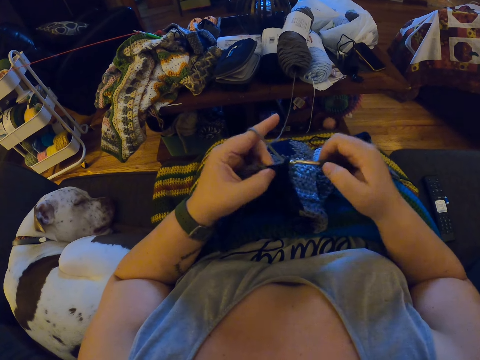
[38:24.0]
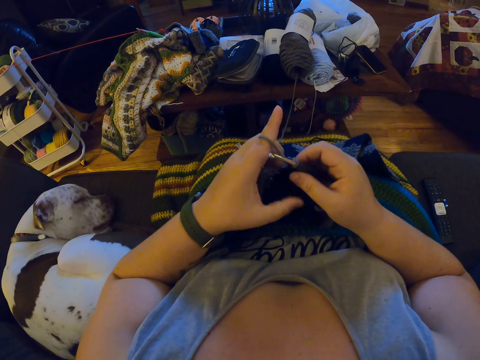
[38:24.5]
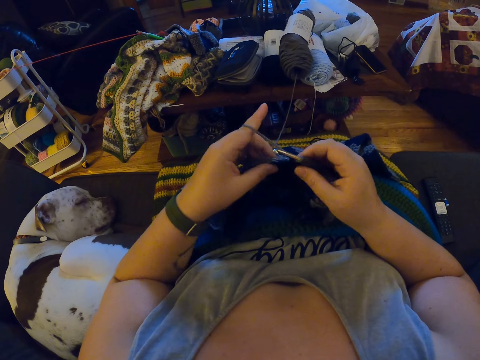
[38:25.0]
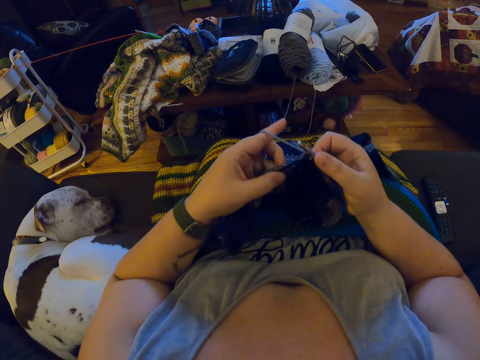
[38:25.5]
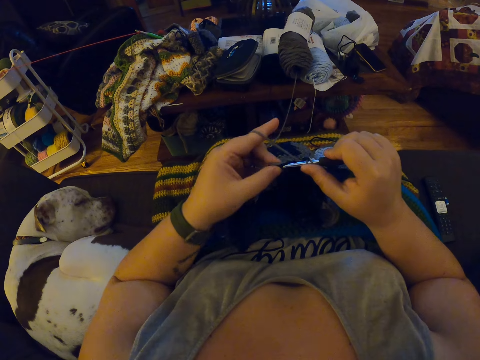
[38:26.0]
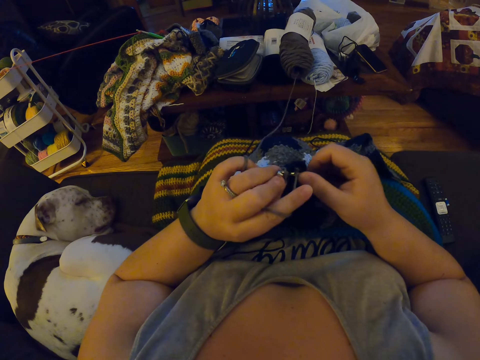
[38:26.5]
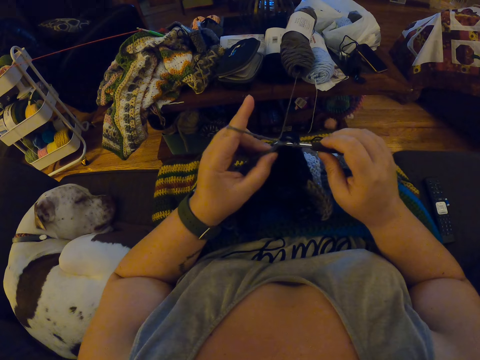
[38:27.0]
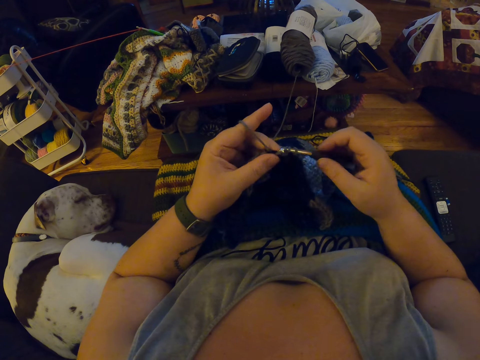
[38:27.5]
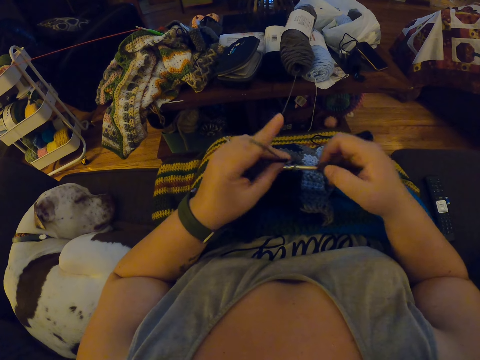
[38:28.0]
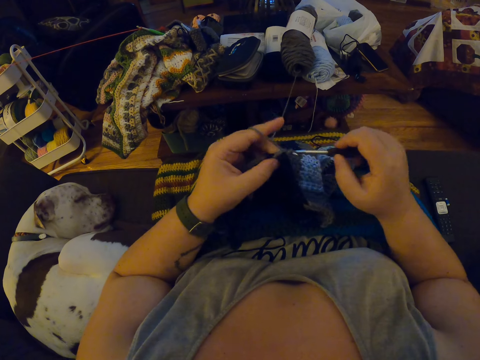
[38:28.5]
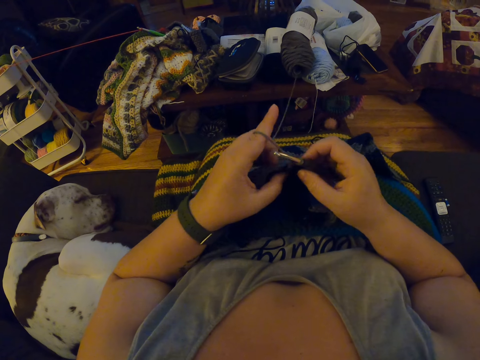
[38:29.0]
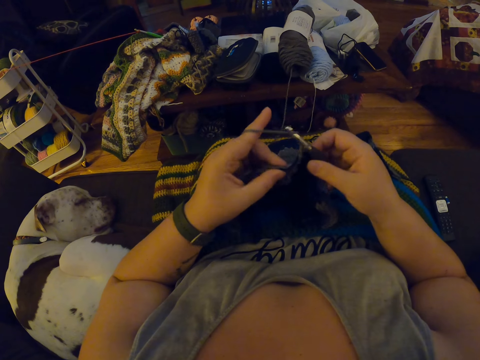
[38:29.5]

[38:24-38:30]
The camera wearer resumes crocheting the yarn.

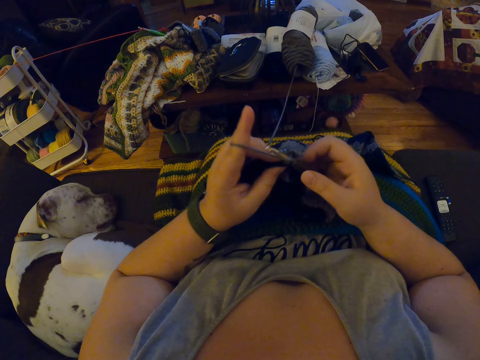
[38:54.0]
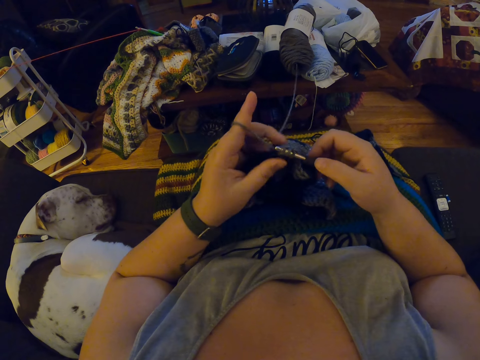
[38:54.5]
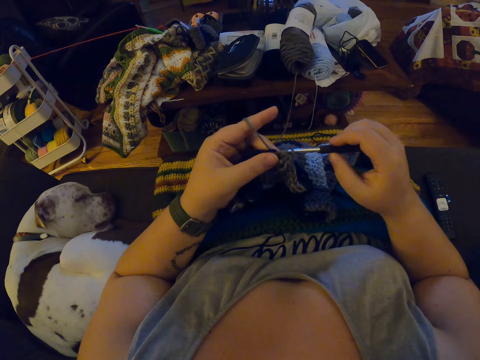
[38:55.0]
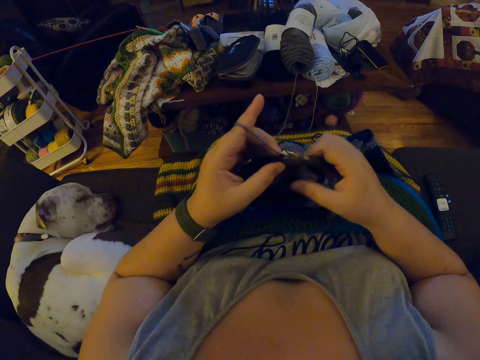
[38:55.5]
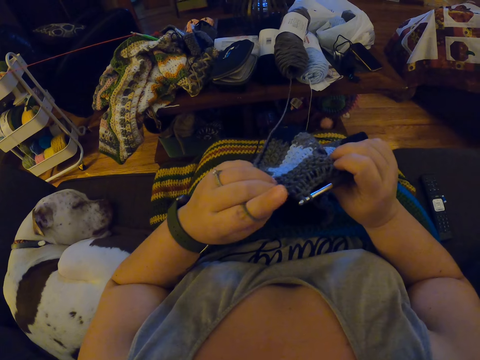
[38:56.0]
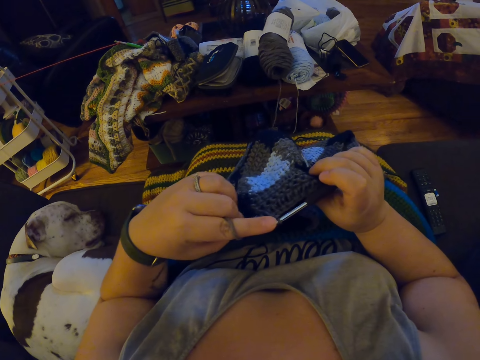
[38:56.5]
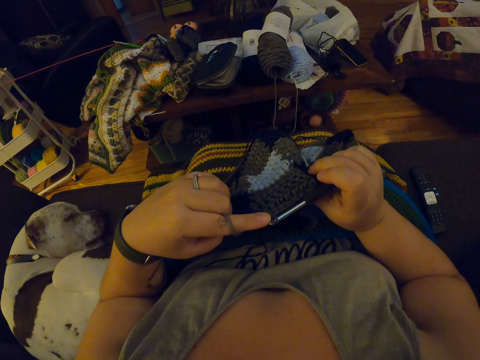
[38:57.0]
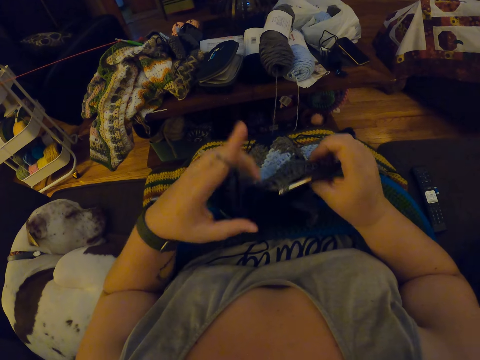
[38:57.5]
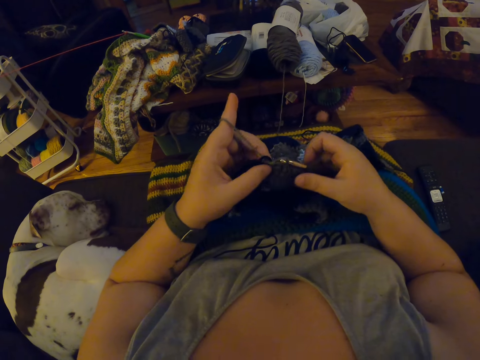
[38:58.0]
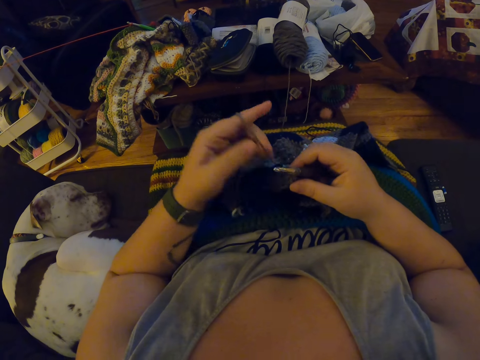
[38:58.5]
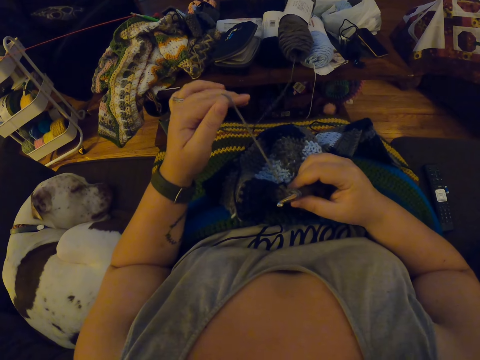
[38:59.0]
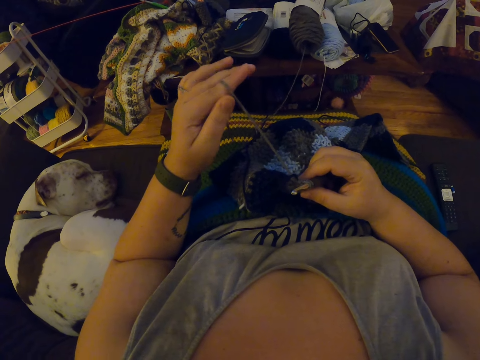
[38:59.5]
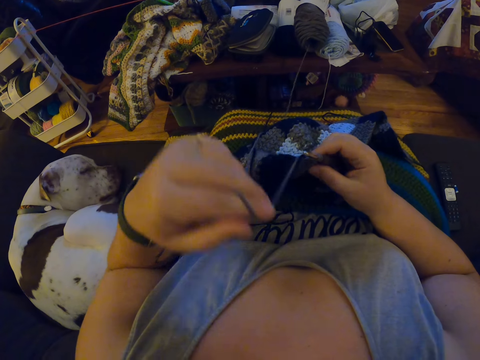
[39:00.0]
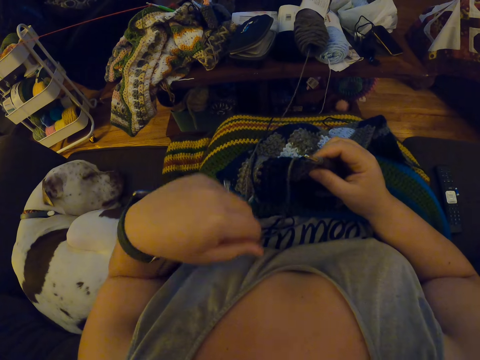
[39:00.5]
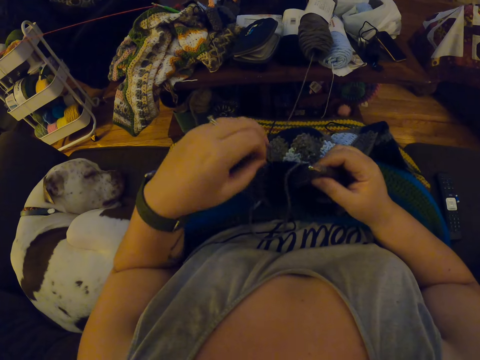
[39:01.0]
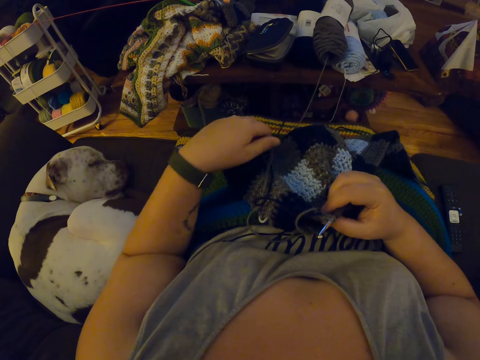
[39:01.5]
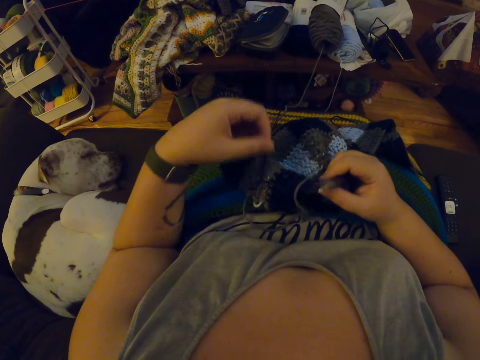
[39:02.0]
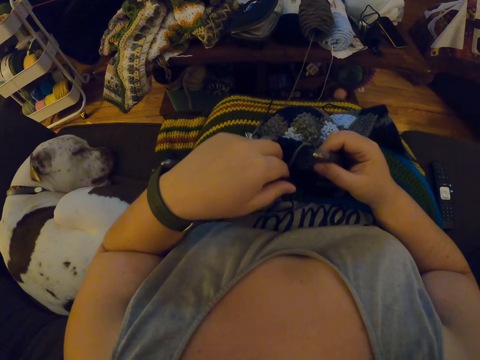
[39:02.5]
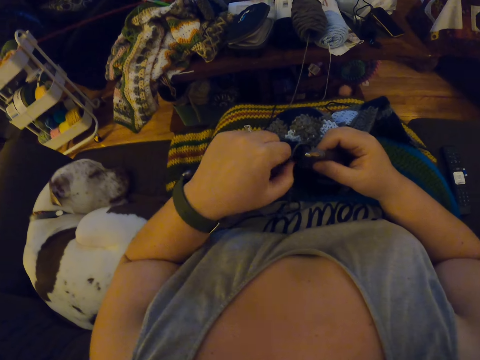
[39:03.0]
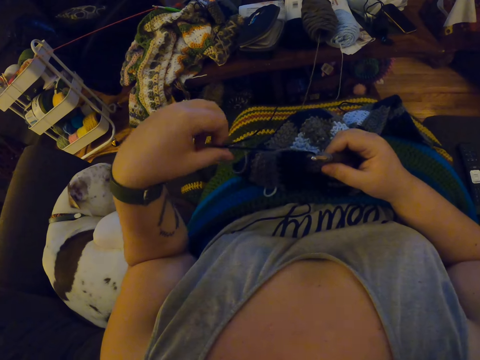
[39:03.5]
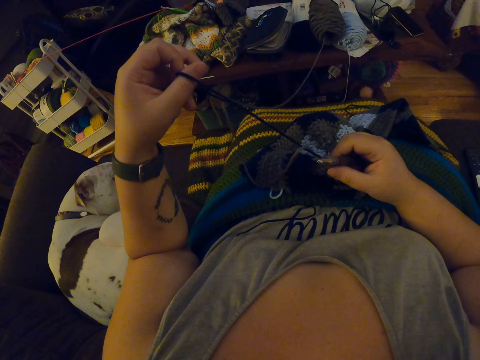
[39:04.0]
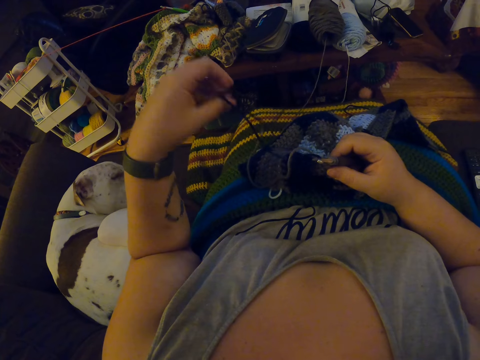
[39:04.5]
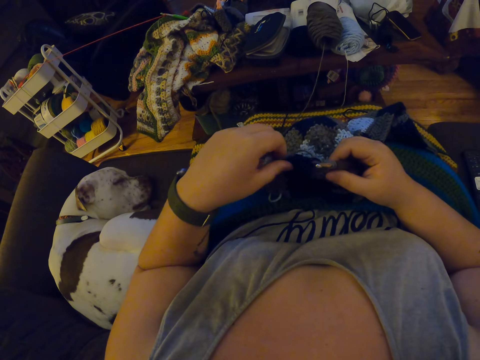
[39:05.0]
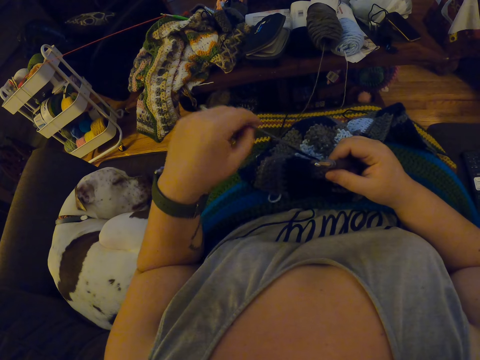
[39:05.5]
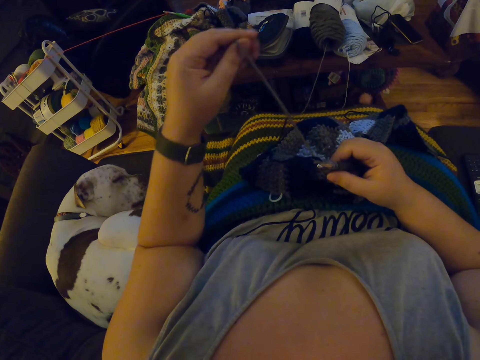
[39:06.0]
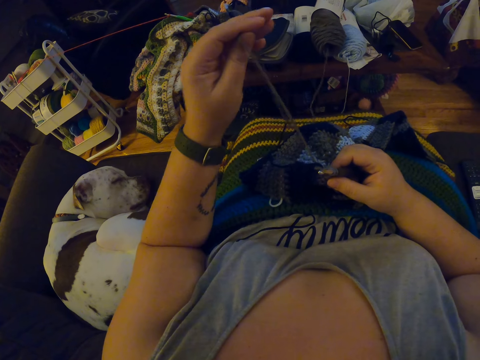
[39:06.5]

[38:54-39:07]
The camera wearer pauses crocheting the yarn. She adjusts the yarn with her left fingers. She releases her left fingers from the yarn. She adjusts the yarn with her left fingers. She stretches the thread.

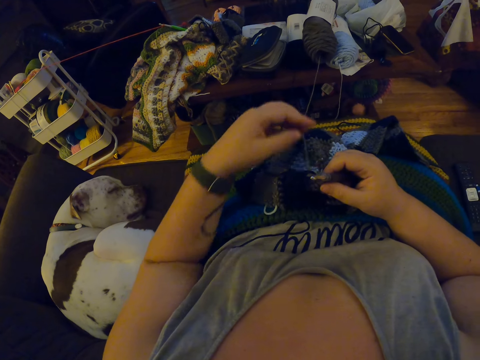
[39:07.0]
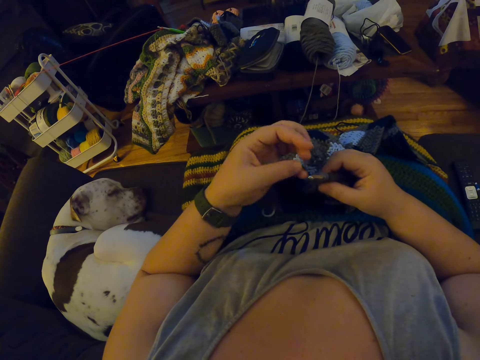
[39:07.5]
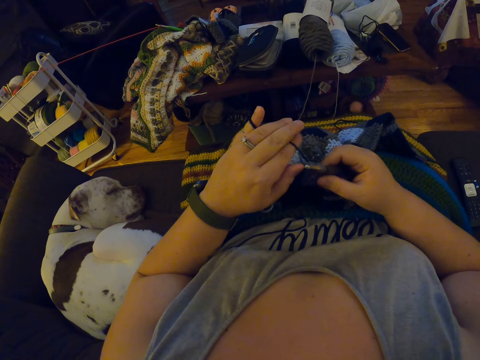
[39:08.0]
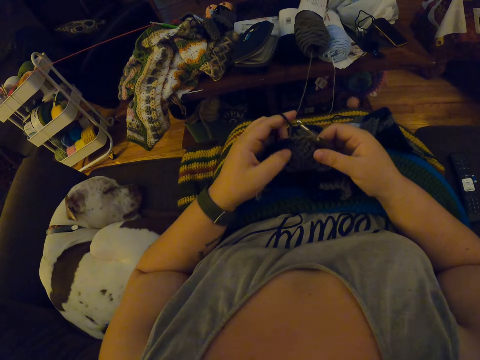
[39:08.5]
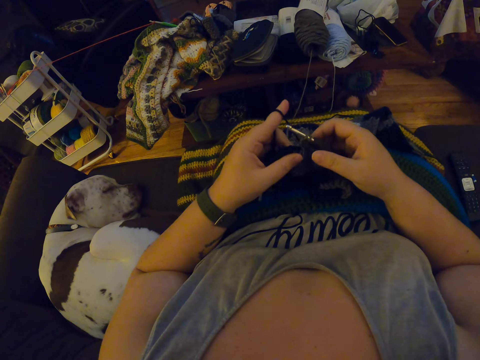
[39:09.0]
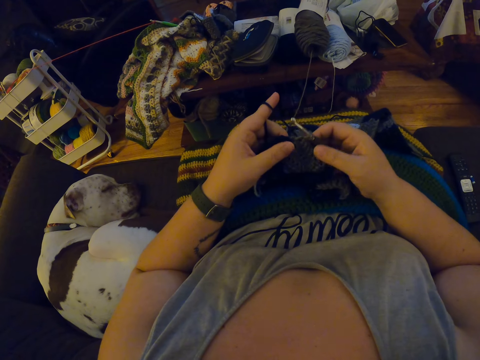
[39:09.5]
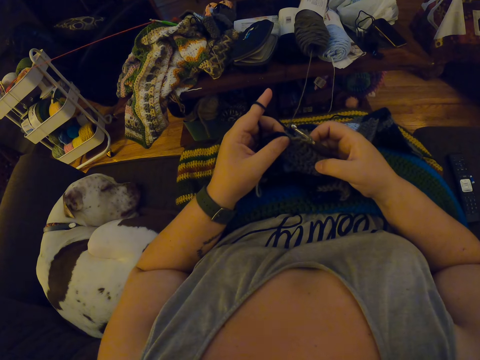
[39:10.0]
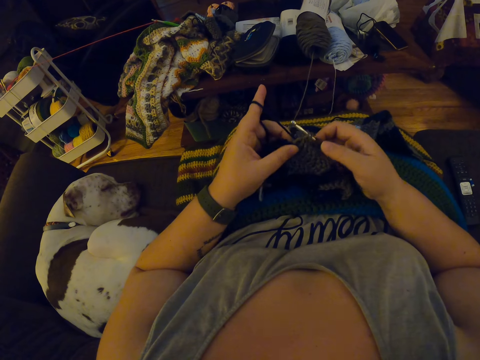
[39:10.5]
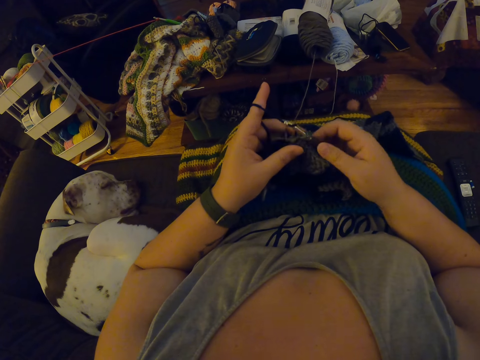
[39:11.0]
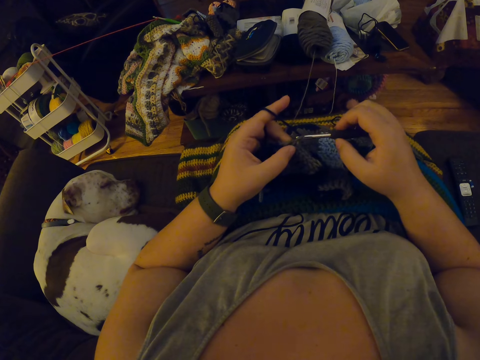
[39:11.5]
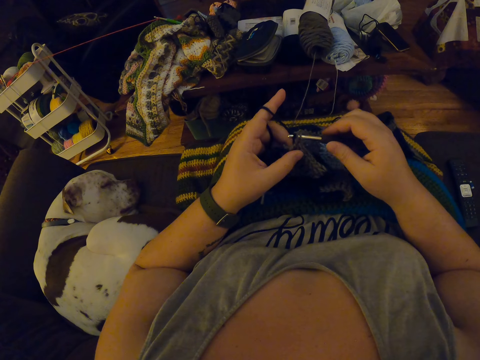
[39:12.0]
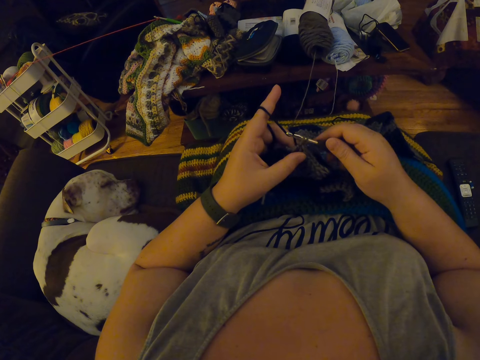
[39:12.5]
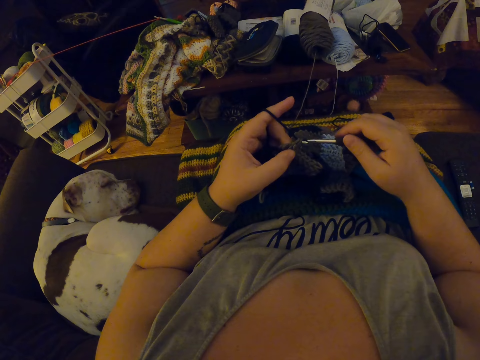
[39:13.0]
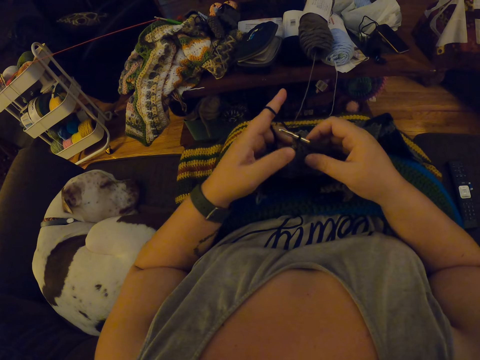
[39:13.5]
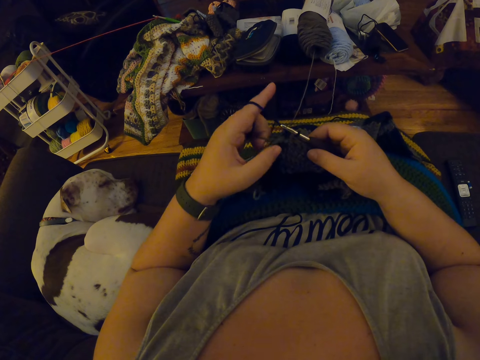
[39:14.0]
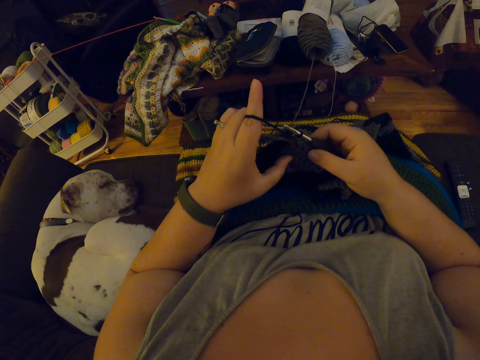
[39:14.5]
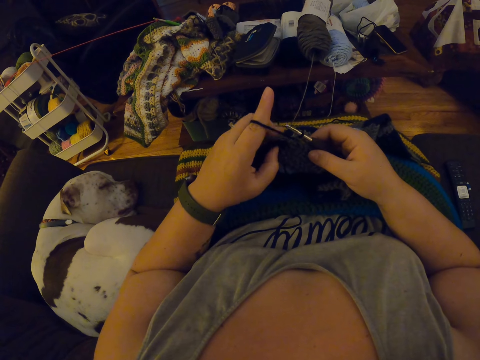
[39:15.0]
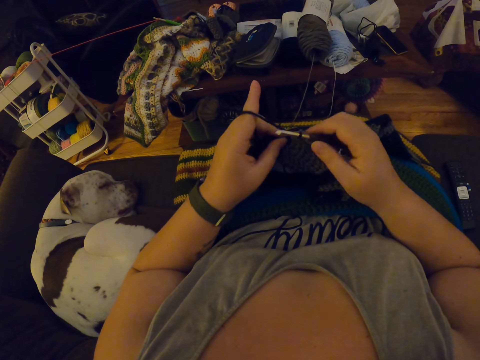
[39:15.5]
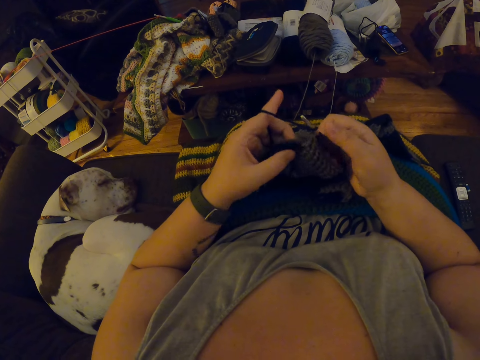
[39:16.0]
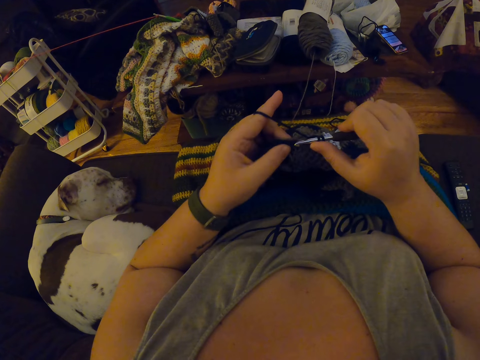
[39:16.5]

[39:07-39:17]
The camera wearer wraps the yarn around her left fingers. She resumes crocheting the yarn.
